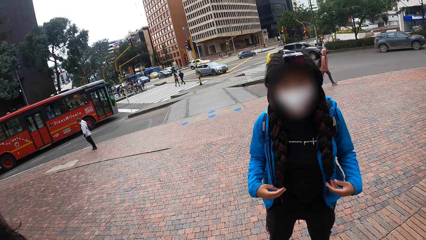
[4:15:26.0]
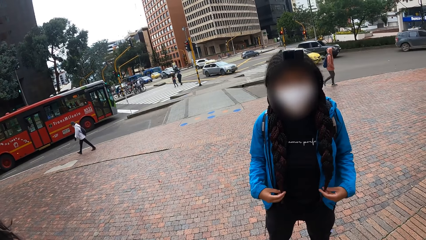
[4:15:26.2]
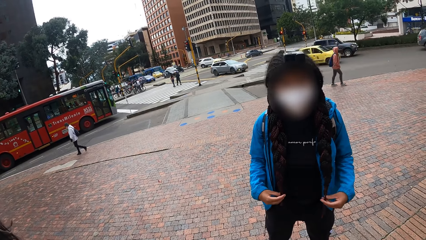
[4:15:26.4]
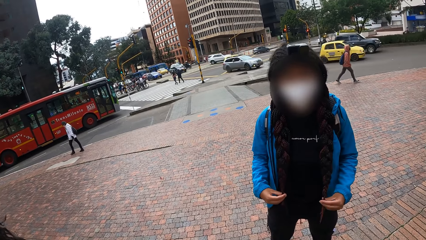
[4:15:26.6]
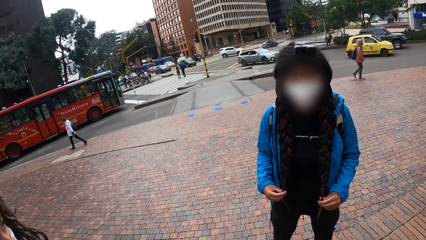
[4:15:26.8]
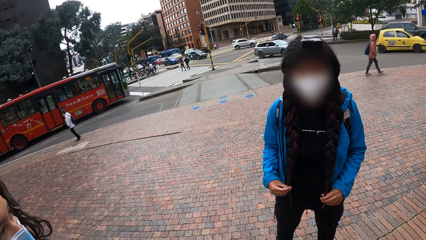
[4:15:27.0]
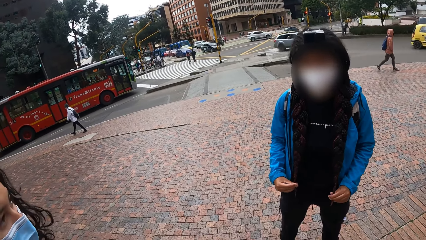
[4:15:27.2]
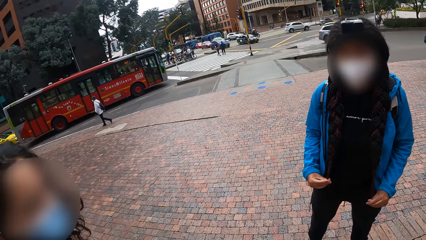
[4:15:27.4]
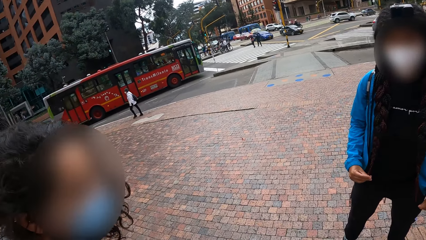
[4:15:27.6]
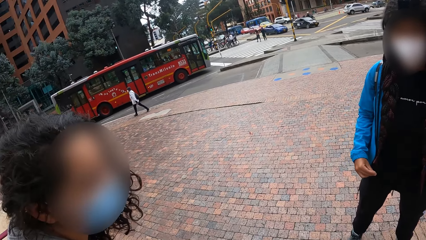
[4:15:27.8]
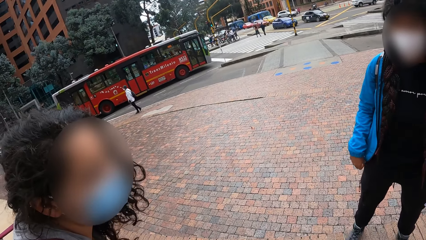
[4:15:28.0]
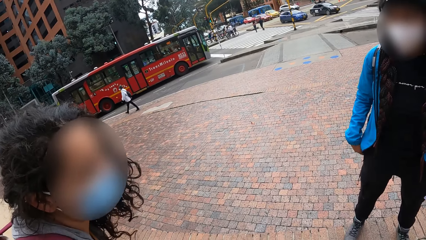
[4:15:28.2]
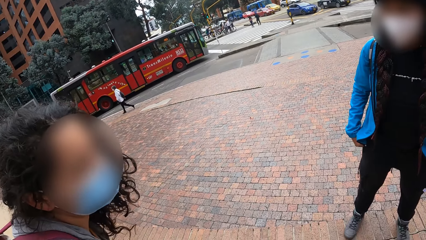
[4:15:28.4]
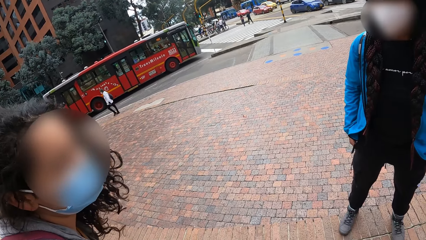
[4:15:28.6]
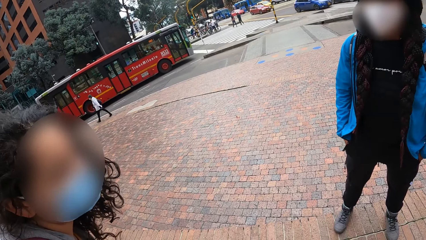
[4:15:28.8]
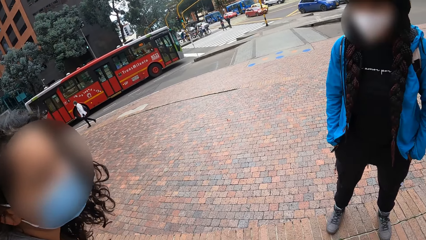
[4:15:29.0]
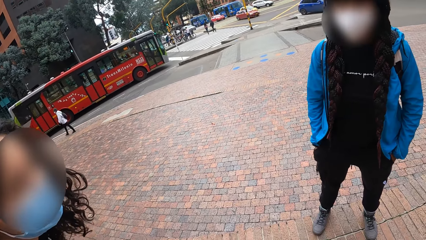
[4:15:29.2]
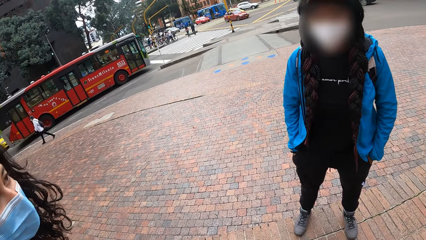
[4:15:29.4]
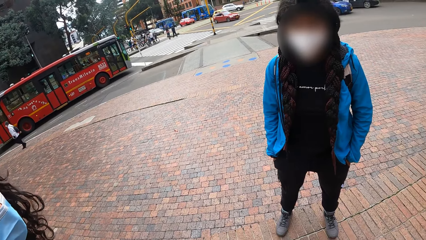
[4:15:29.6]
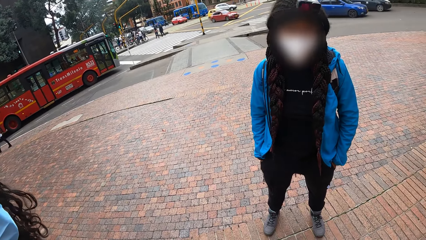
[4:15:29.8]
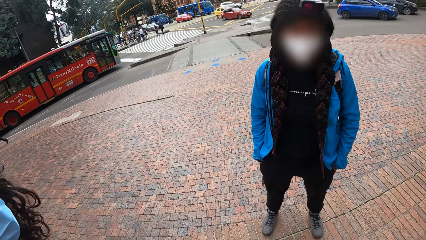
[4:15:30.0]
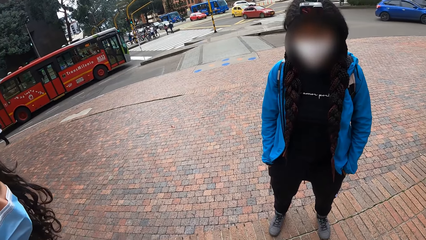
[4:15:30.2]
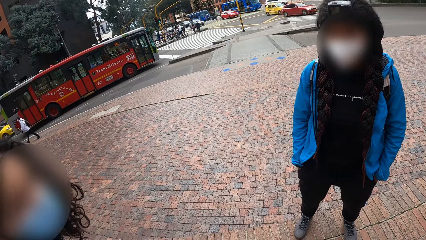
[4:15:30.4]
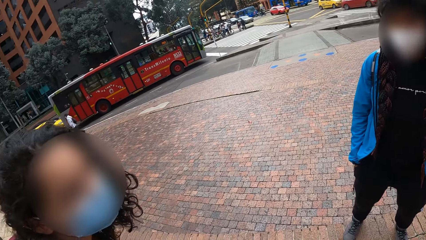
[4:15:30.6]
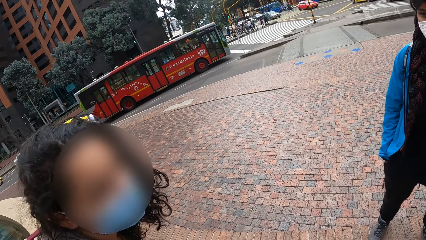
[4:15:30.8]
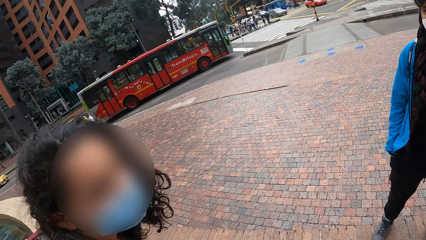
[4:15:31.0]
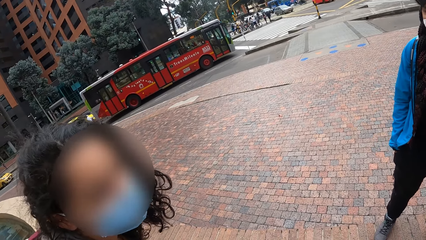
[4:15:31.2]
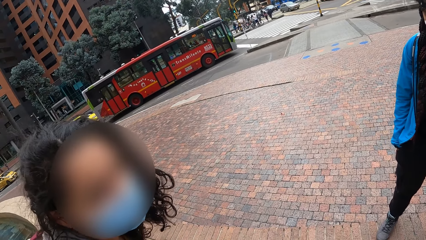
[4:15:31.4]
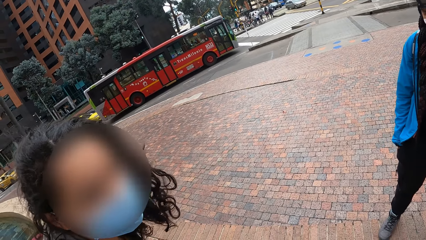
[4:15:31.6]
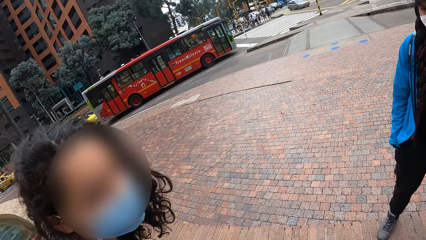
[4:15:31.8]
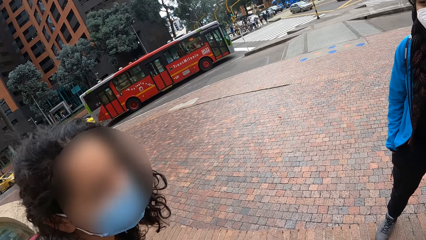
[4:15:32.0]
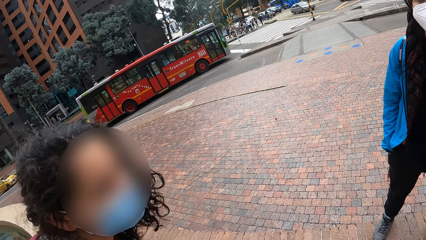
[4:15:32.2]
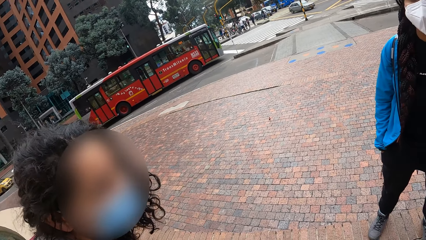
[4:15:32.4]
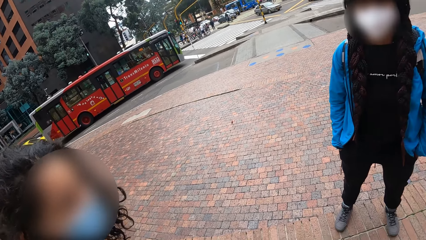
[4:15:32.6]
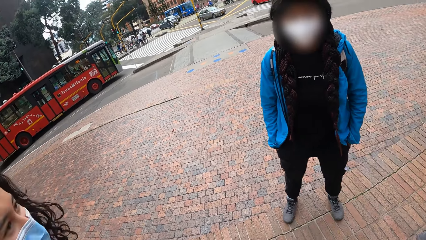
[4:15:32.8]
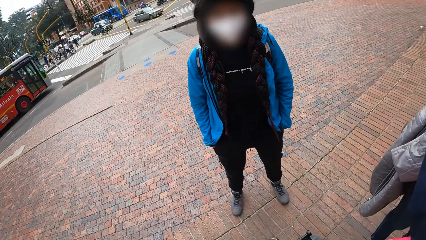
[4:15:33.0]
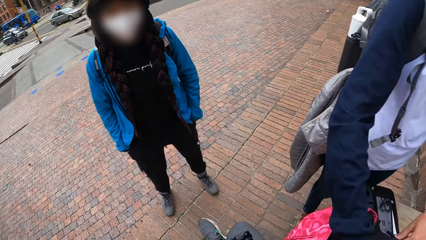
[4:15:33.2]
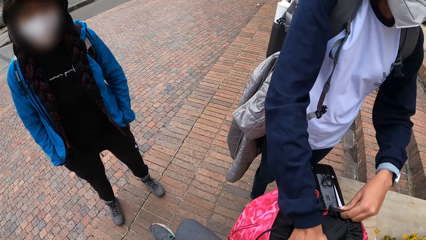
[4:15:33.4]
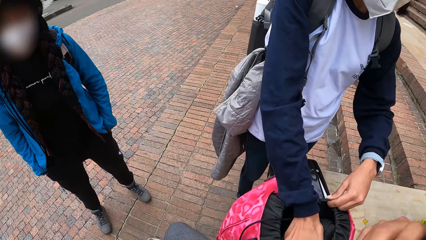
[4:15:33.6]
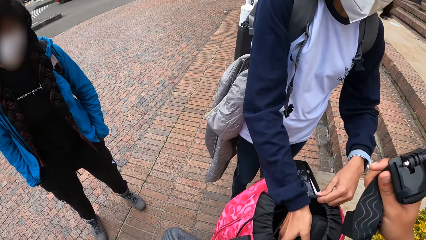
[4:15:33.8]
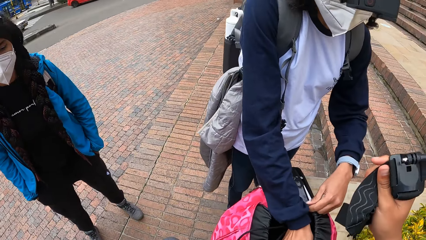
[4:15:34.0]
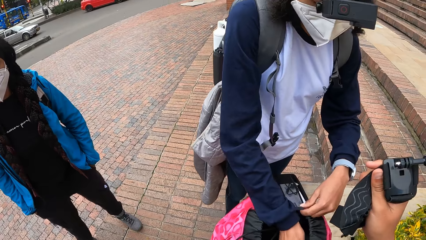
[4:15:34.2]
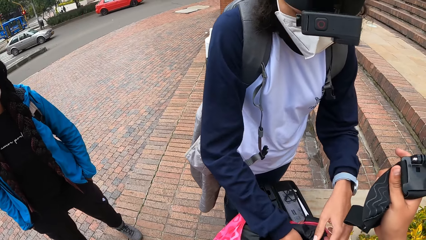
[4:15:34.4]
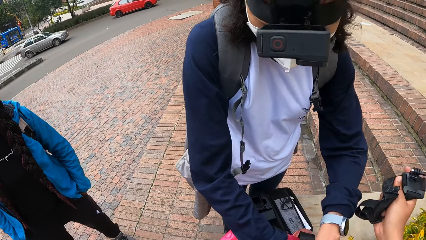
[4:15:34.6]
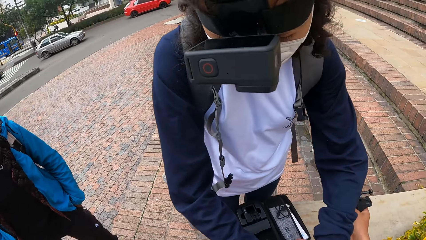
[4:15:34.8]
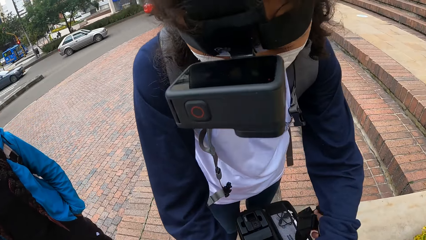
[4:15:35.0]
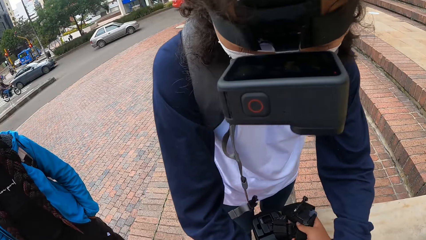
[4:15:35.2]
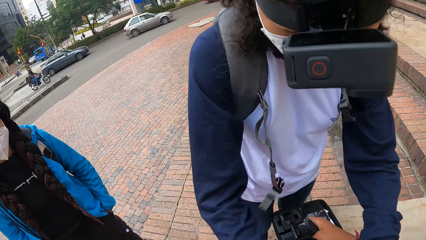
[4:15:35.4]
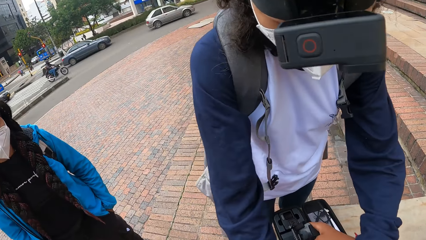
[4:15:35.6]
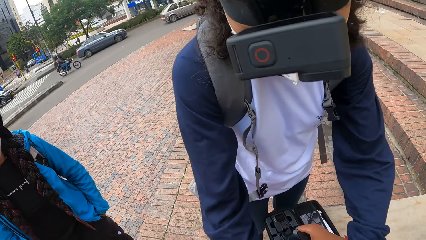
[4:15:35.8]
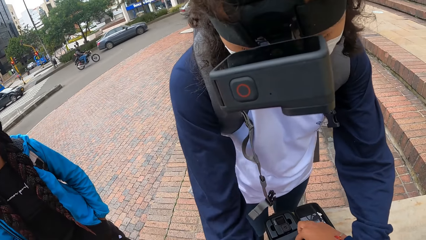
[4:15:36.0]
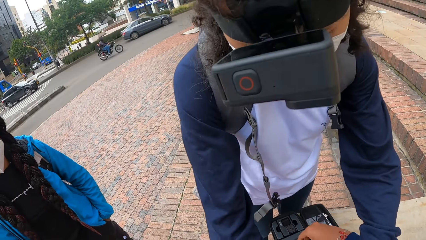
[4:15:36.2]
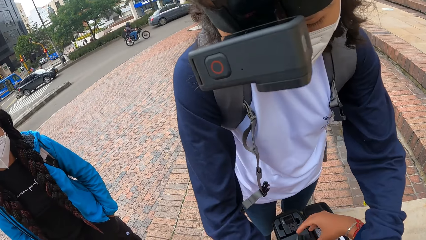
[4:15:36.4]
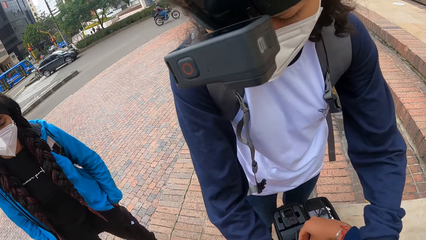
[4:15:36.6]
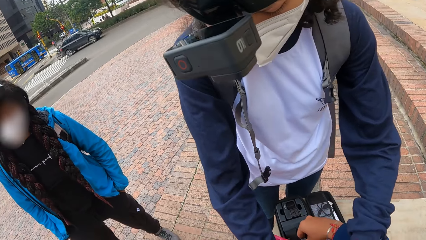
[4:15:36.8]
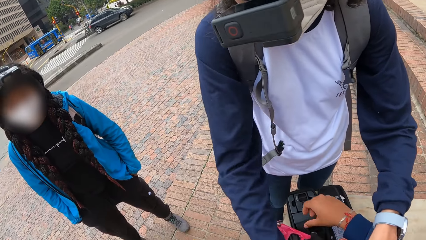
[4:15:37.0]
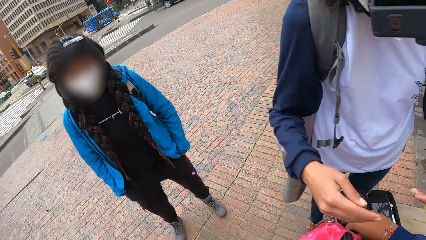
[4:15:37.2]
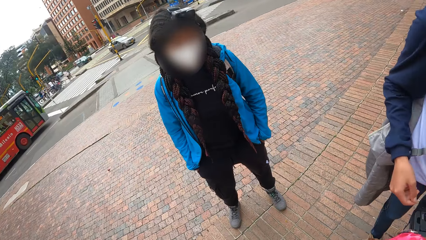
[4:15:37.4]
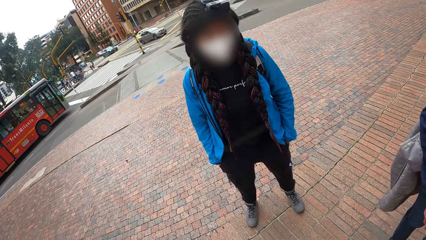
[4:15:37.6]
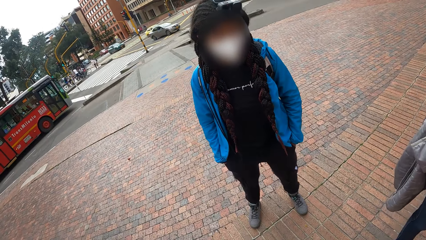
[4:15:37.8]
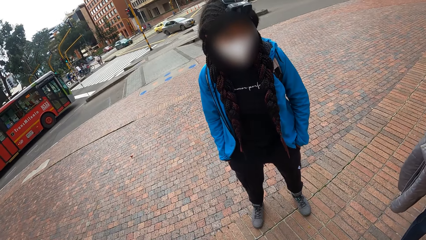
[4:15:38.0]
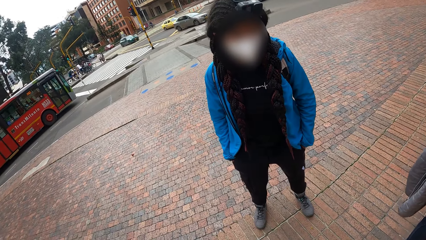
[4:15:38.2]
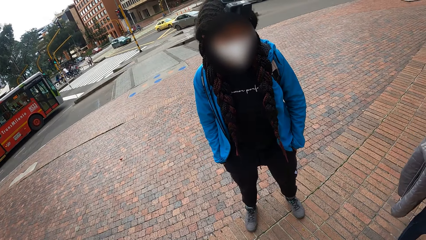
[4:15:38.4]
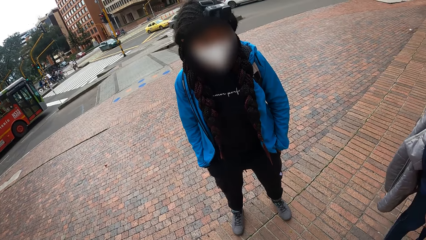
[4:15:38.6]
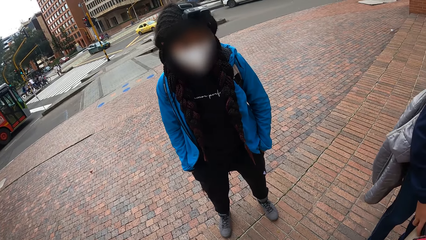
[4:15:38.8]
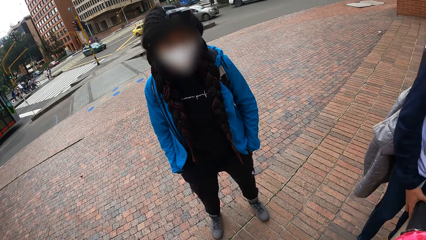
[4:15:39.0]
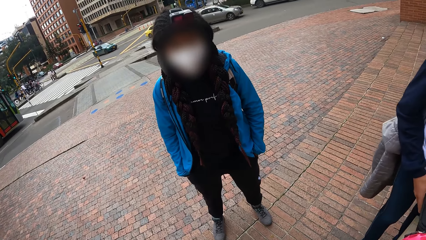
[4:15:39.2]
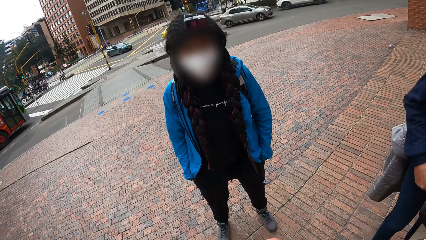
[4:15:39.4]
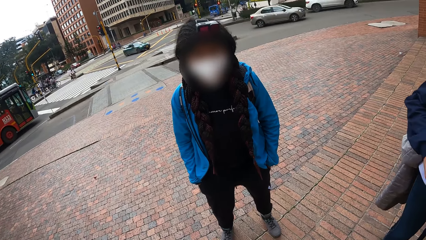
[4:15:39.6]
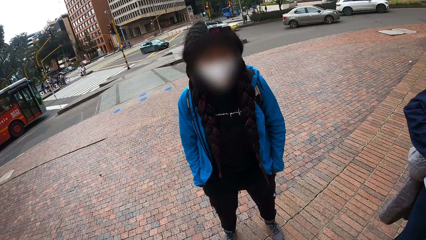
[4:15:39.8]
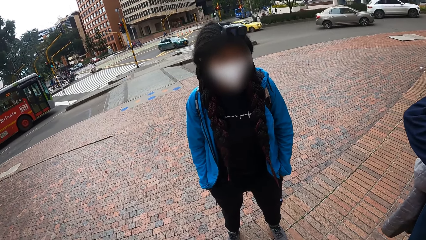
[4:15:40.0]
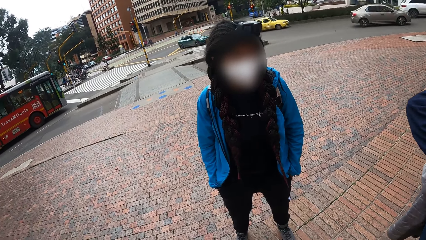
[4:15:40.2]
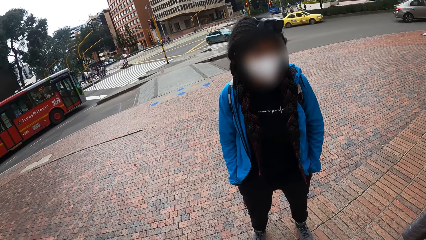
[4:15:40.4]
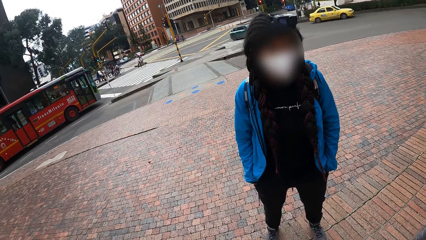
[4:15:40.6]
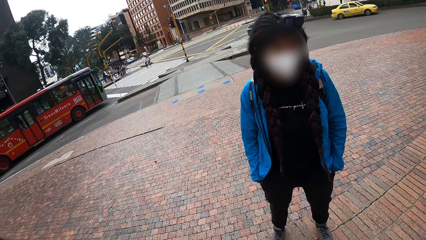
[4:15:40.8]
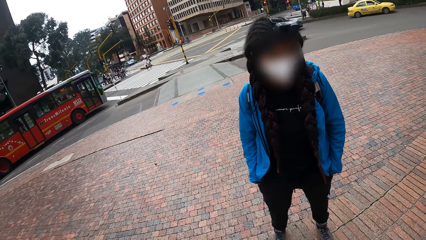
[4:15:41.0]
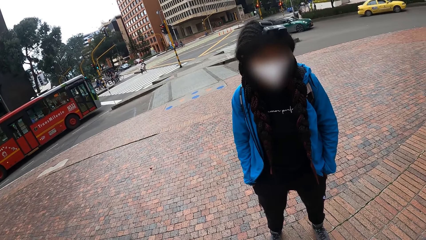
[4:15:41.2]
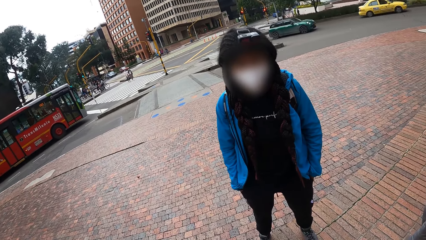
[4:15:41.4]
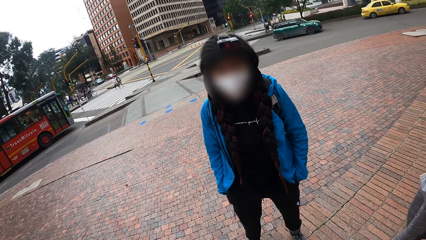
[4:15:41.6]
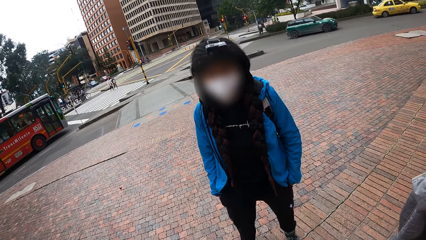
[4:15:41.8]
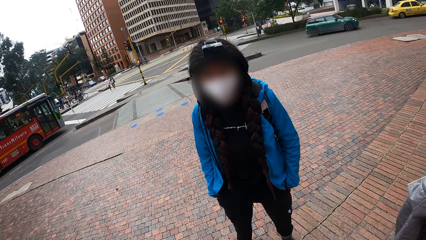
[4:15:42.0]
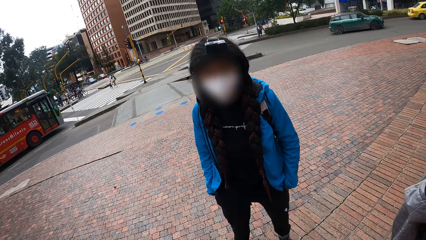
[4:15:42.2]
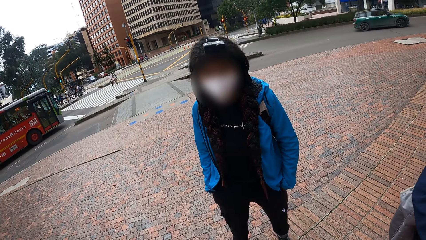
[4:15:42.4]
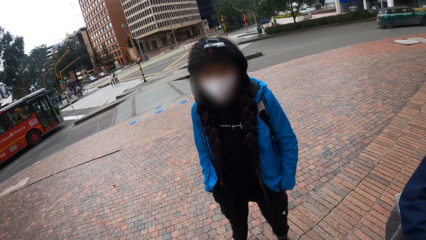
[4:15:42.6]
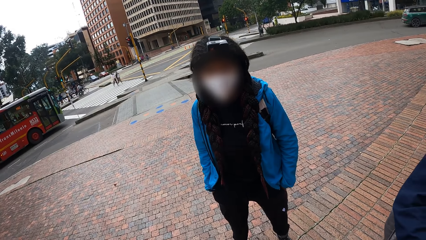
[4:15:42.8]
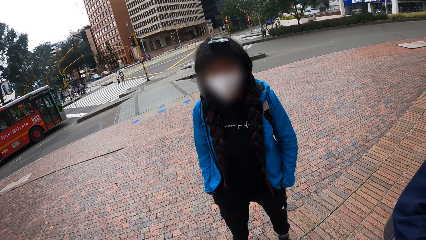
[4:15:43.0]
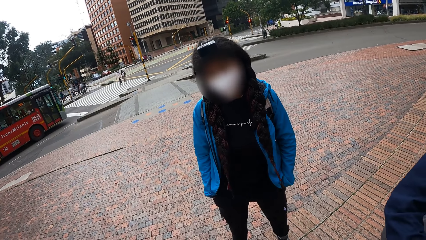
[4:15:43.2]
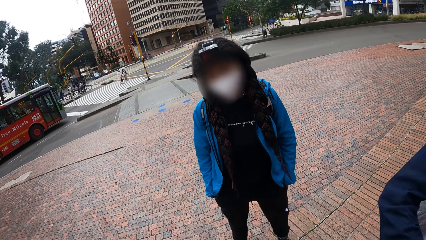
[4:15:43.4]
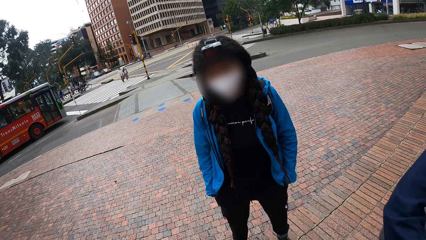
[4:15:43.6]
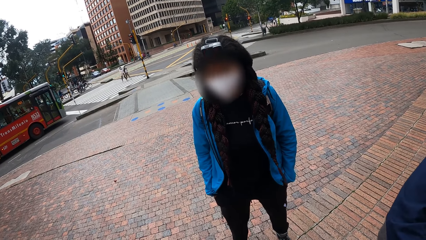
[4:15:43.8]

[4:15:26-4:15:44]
The camera wearer drops a camera holder on a purse with his right hand. A lady searches the bag. The camera wearer looks around.
